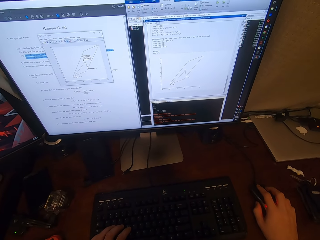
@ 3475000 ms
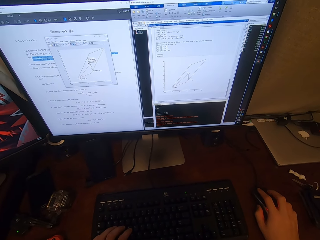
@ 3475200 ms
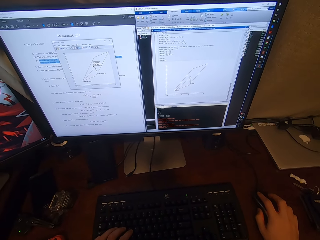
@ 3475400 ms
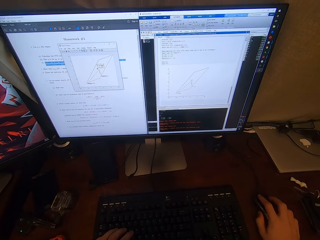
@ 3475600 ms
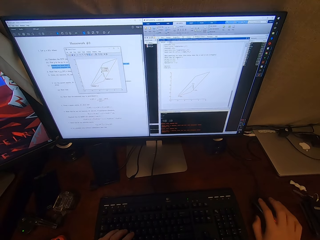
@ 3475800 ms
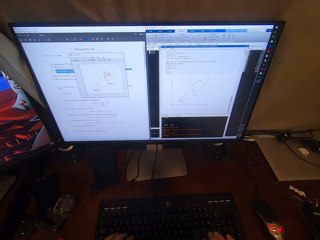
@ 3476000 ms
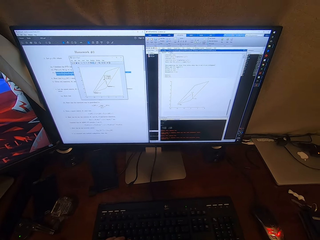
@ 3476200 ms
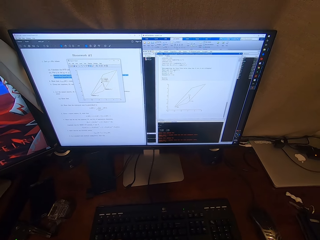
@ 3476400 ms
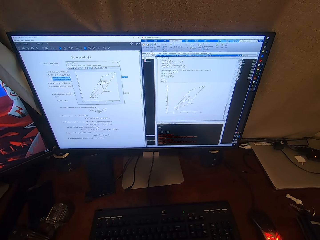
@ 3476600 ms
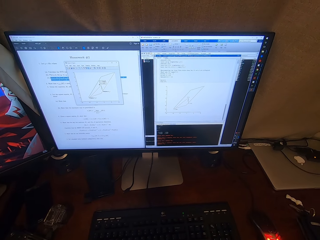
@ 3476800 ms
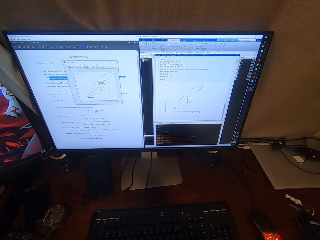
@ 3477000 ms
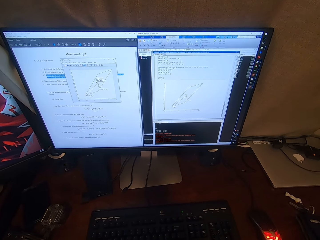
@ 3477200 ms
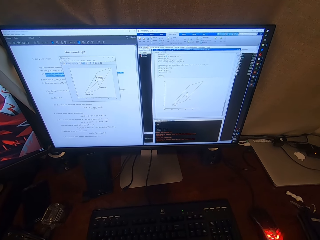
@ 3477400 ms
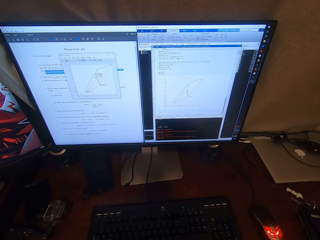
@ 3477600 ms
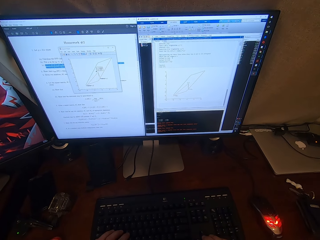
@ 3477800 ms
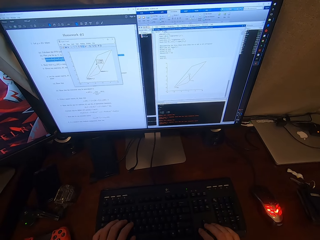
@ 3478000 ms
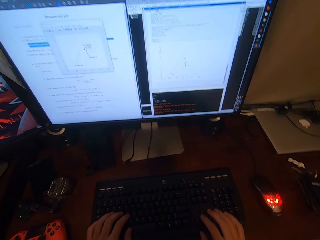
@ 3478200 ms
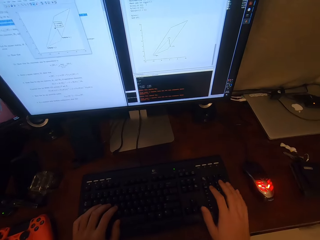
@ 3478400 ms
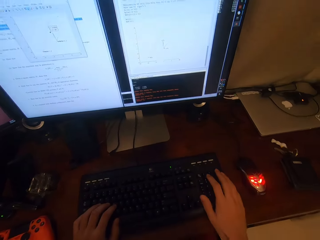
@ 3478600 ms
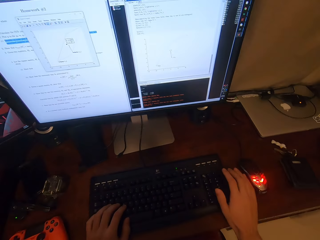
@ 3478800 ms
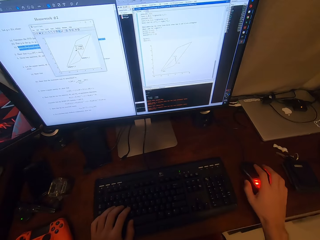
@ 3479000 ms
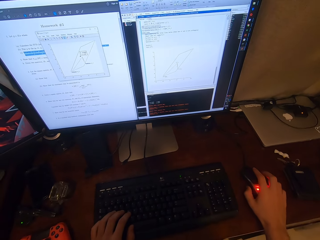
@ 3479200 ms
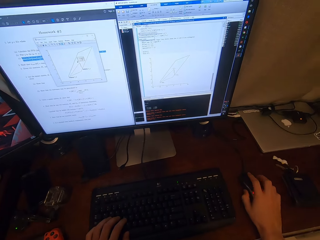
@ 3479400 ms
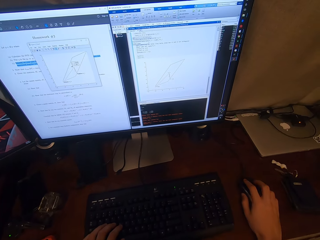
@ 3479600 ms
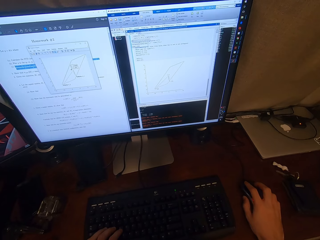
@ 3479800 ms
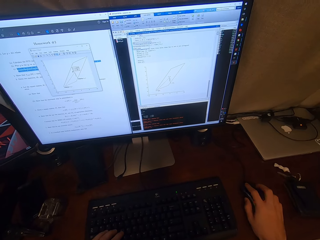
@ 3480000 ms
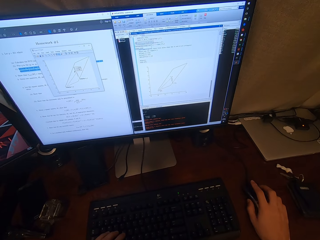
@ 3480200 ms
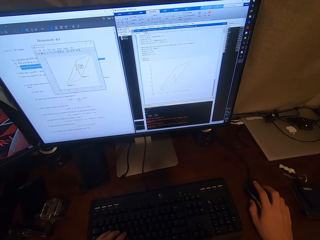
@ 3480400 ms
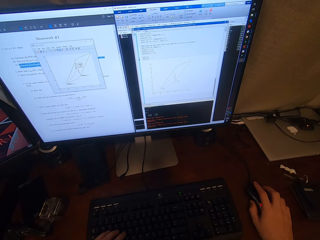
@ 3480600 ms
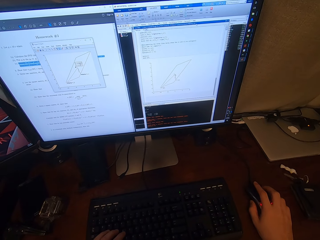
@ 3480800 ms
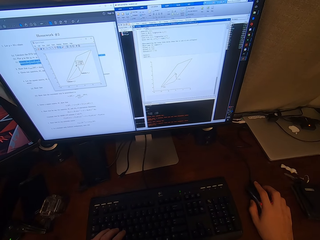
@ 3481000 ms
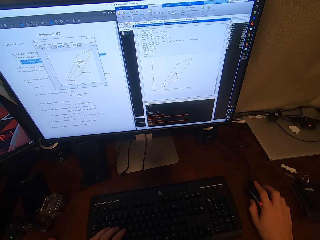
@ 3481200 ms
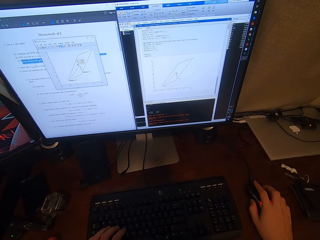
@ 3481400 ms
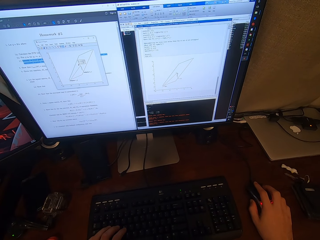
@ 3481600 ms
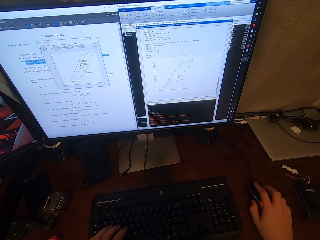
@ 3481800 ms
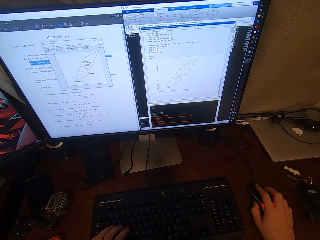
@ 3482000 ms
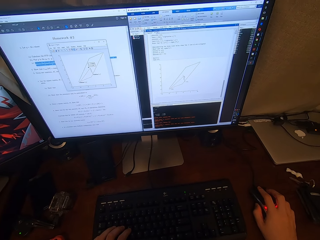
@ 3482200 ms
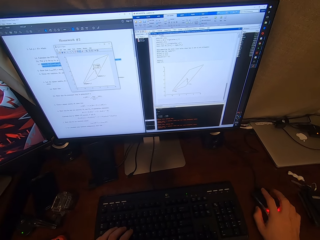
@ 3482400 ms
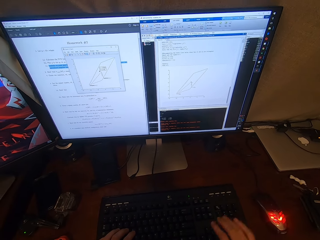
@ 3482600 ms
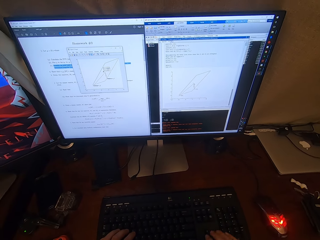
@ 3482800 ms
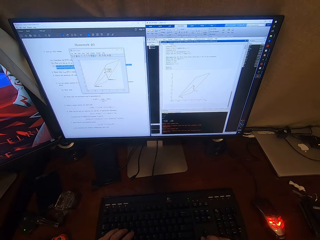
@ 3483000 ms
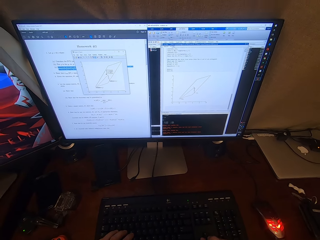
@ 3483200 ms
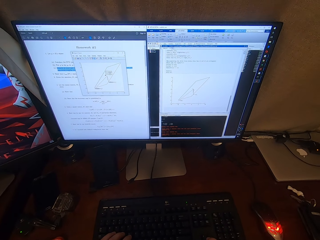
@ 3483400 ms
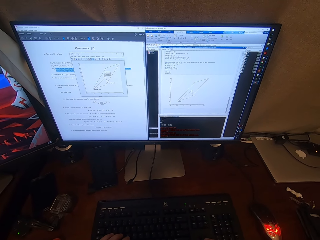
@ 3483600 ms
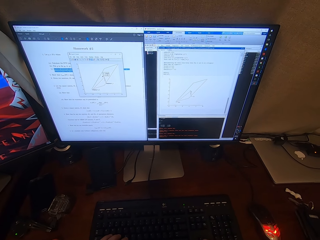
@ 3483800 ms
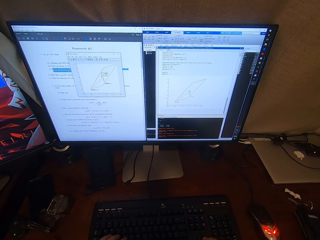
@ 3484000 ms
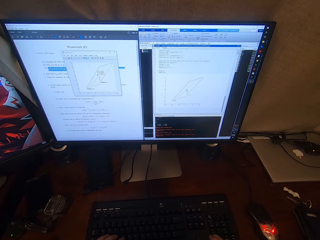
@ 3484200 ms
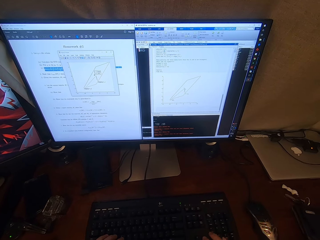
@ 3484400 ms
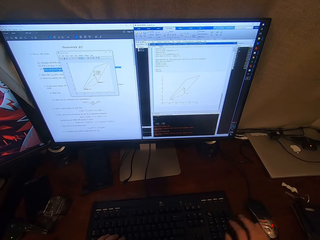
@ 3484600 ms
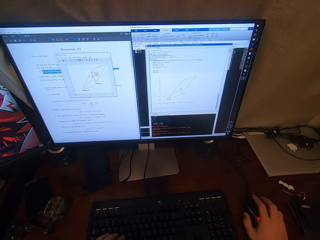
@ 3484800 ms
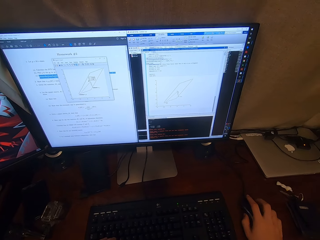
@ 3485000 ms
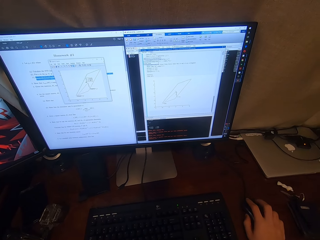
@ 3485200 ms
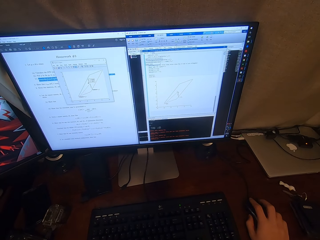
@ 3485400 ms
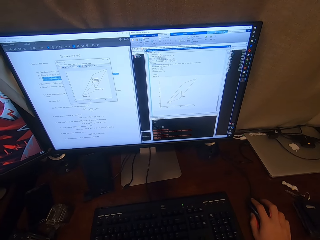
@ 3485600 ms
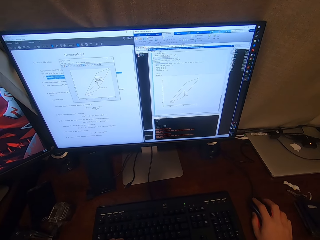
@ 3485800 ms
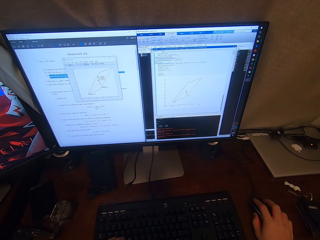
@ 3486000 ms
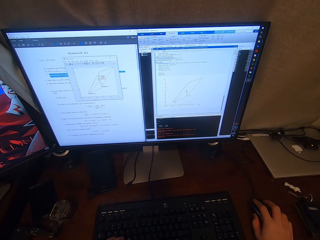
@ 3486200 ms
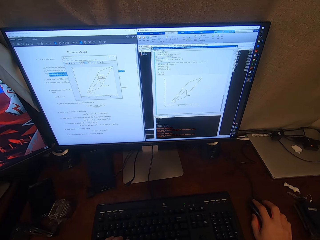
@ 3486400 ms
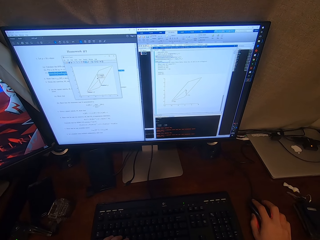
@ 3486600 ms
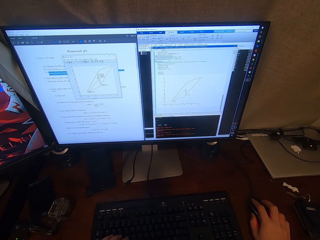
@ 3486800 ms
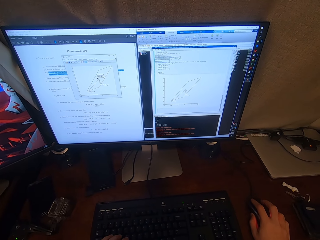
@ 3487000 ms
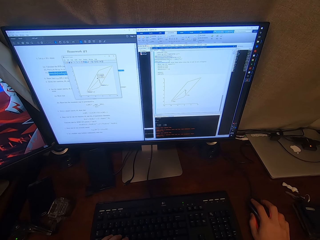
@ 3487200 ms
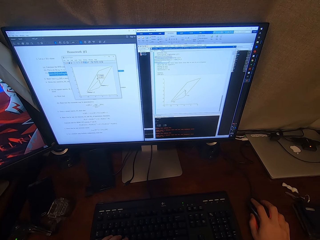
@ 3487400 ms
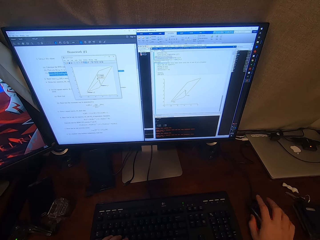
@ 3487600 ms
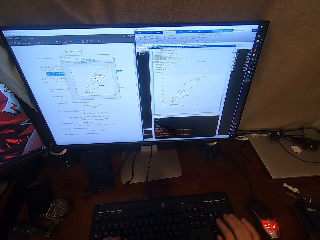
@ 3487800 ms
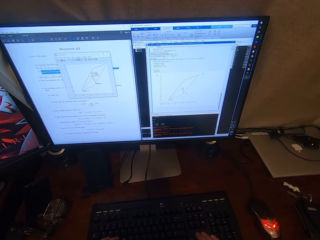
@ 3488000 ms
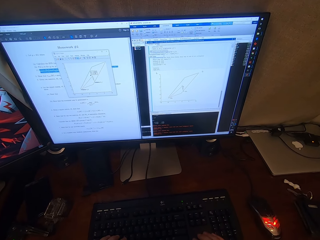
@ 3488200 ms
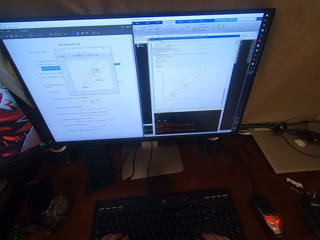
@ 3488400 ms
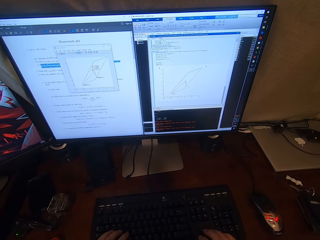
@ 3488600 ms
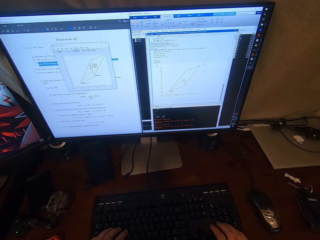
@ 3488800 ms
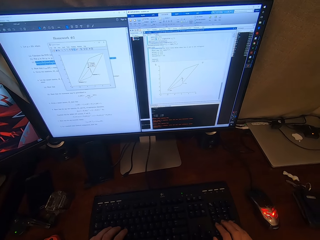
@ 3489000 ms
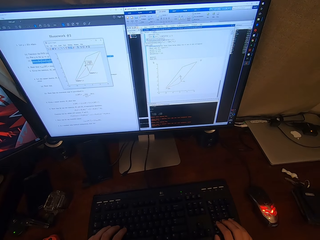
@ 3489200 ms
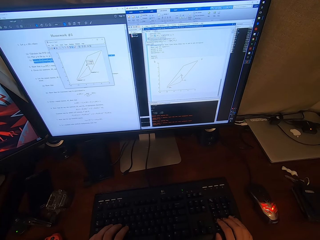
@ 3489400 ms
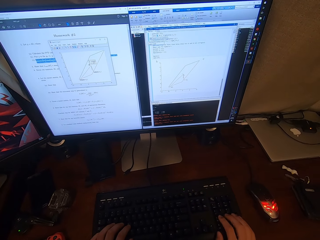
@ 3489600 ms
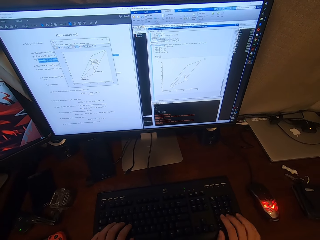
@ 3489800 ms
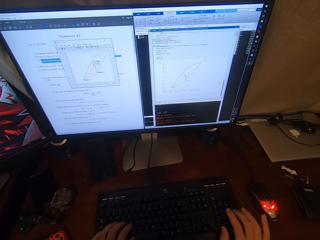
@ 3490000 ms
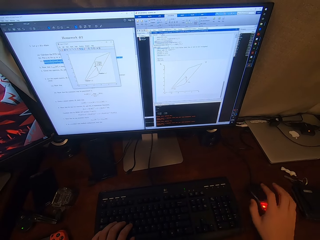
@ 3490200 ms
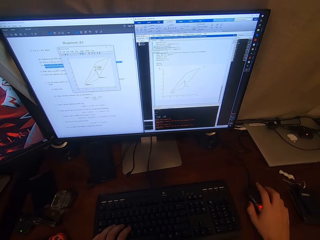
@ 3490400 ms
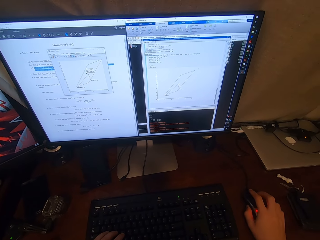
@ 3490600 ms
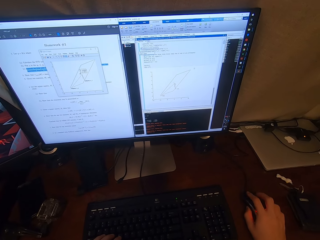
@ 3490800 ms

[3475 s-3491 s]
The camera wearer types on the computer keyboard. They operate the computer with a mouse. They browse on the computer. They type on the computer keyboard. They operate the computer with the keyboard and the mouse. They browse on the computer.

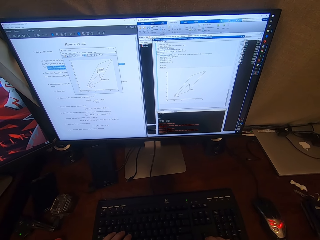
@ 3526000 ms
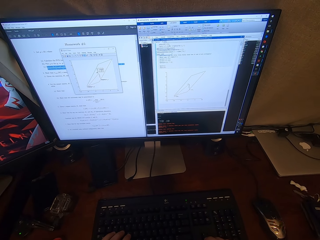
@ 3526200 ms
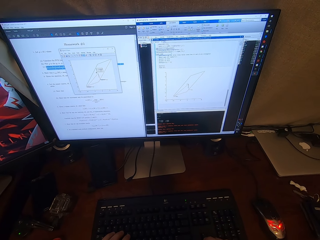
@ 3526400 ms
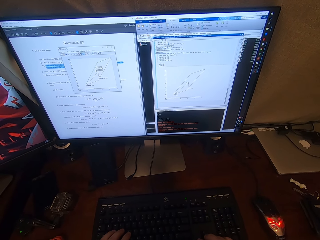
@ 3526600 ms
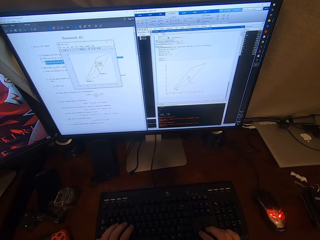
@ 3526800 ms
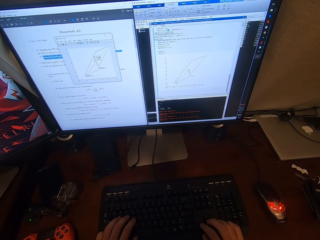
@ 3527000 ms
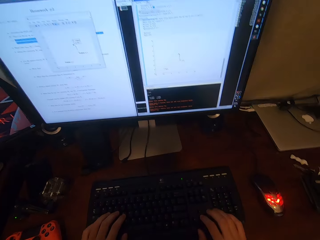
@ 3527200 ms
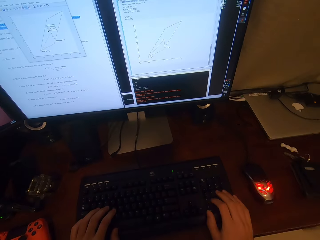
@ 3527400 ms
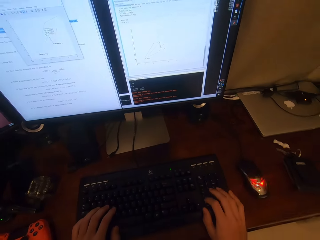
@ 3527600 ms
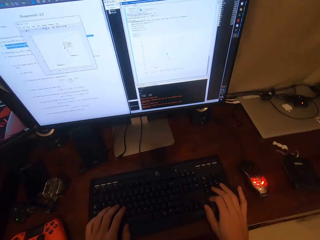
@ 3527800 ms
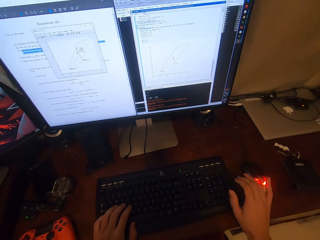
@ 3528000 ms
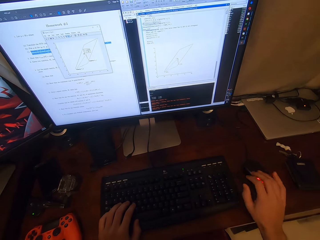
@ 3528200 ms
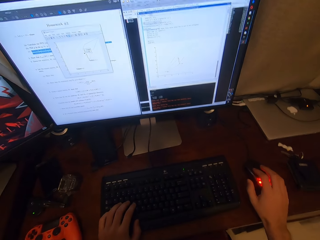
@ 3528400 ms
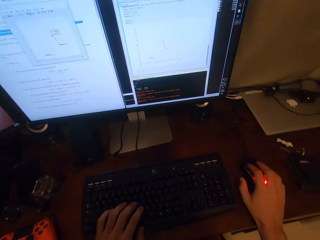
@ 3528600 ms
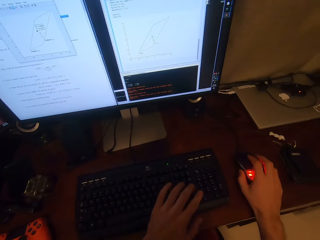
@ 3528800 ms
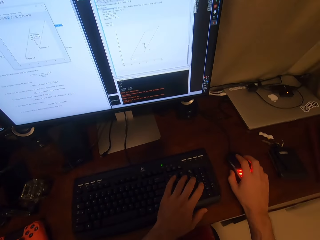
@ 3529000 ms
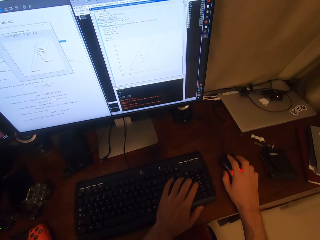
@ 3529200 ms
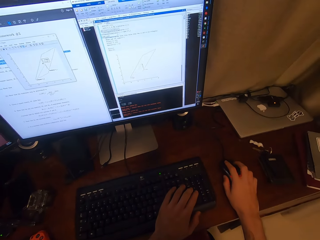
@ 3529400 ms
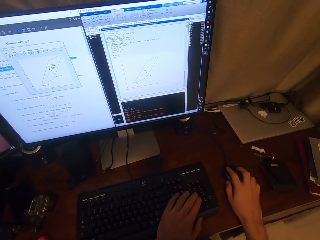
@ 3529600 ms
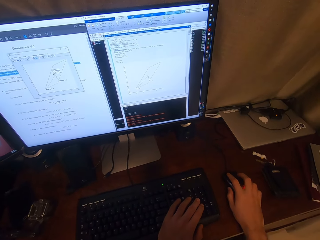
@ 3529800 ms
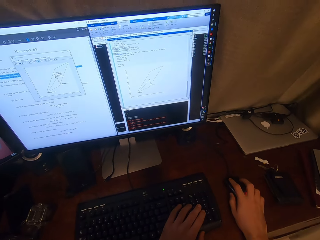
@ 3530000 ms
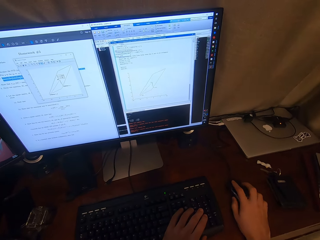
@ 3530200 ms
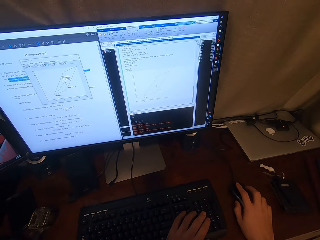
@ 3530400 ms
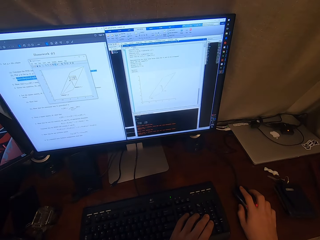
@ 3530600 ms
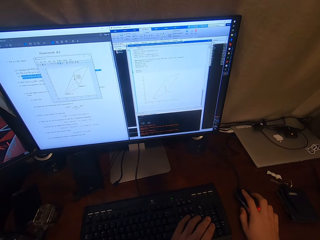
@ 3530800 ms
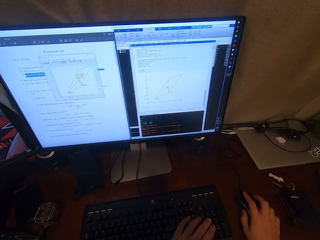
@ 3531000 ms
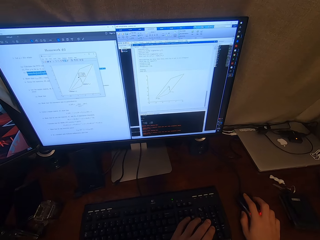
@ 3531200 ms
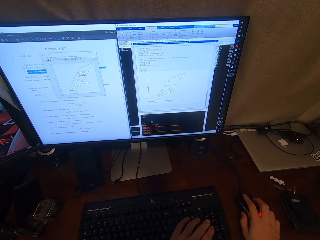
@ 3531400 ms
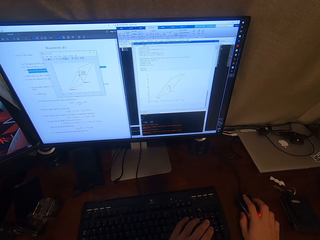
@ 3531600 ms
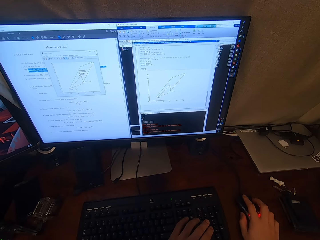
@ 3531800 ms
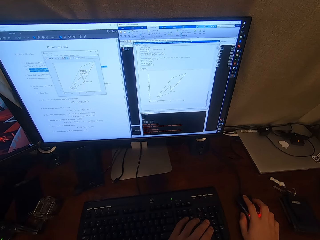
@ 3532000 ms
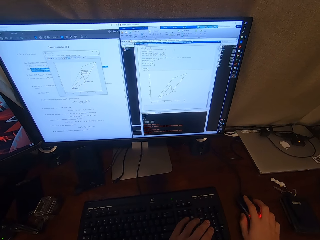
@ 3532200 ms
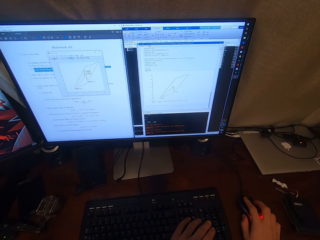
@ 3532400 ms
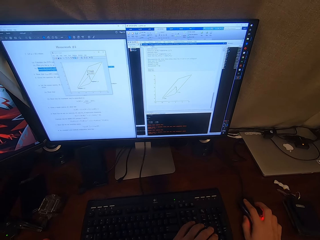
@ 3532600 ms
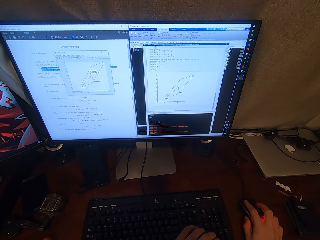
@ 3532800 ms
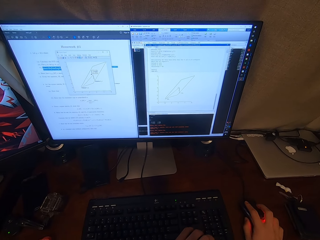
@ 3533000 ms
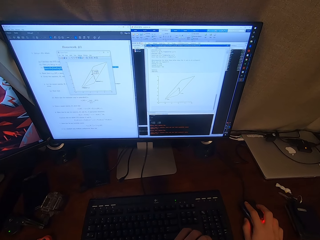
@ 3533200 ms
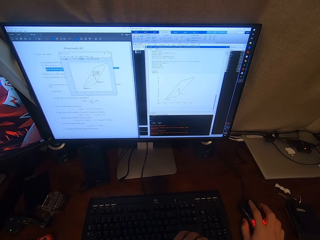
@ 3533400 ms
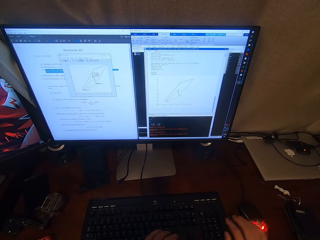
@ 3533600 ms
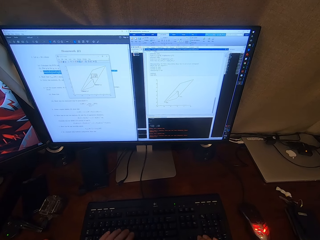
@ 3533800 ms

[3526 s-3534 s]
The camera wearer looks around. They hold a mouse. They operate the desktop with the mouse. They look at a computer.
